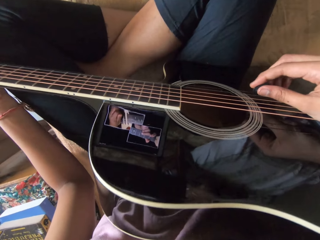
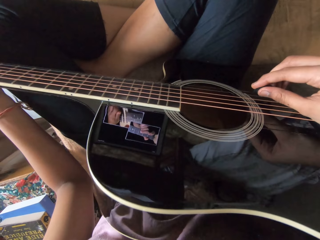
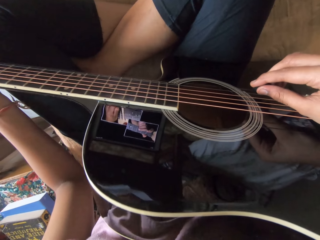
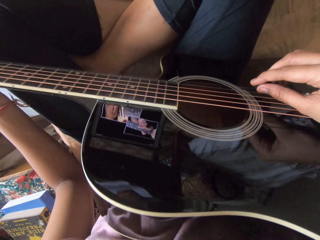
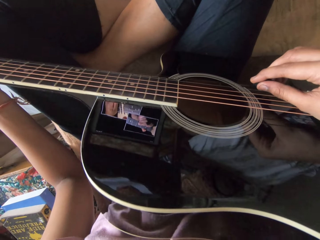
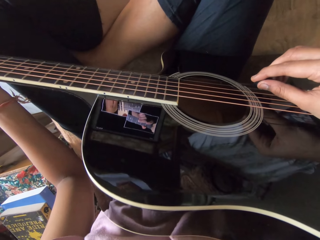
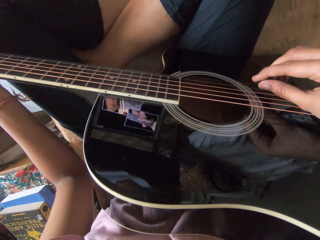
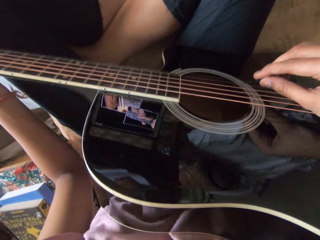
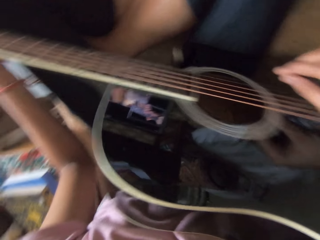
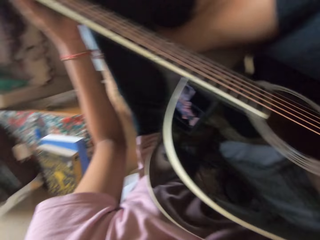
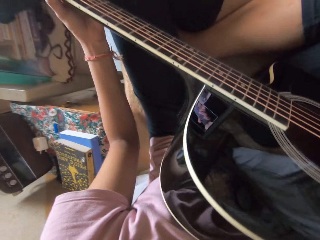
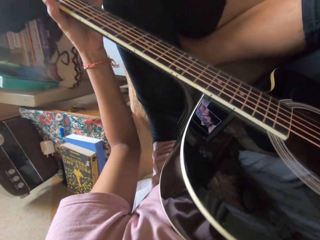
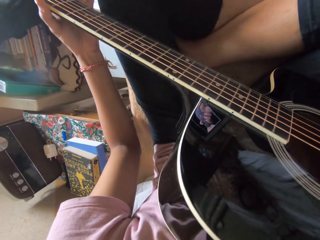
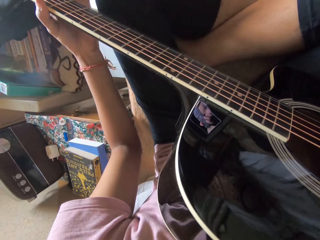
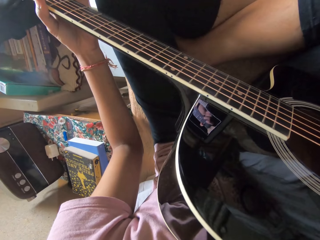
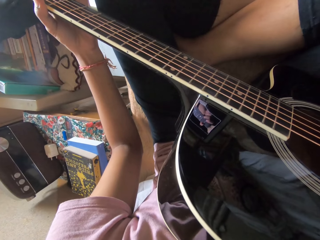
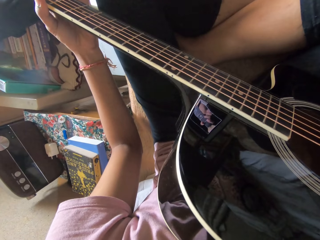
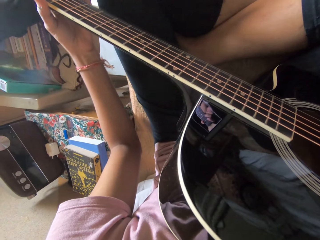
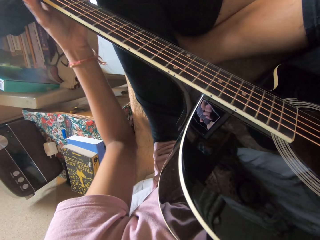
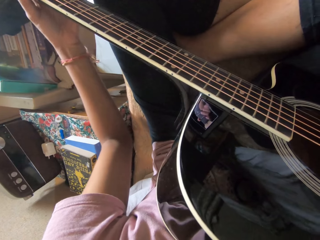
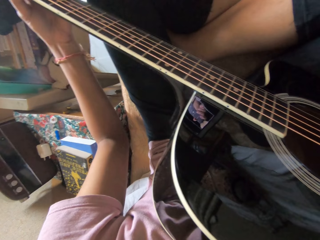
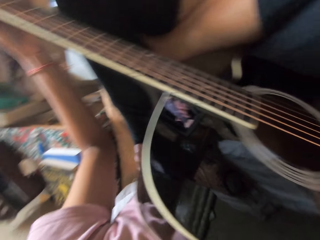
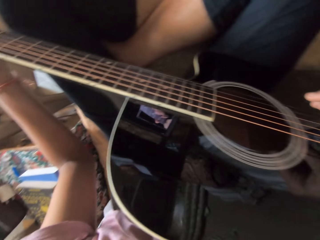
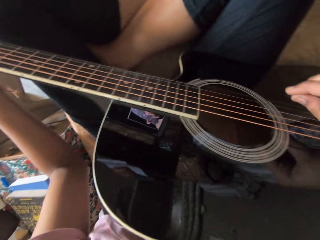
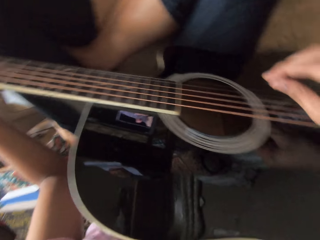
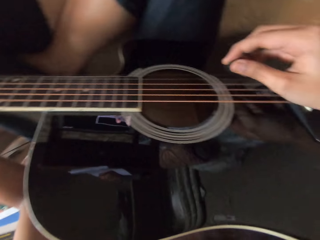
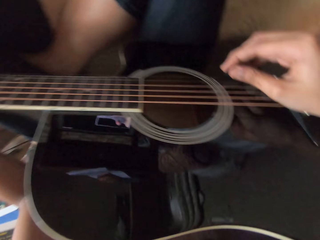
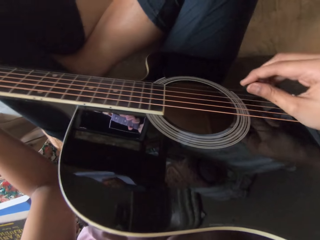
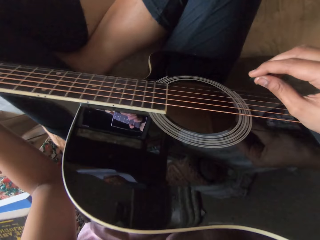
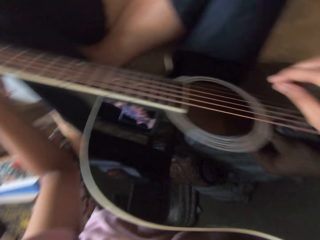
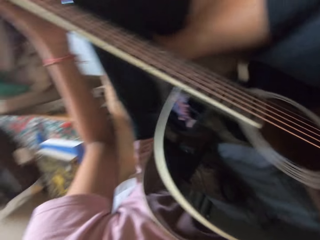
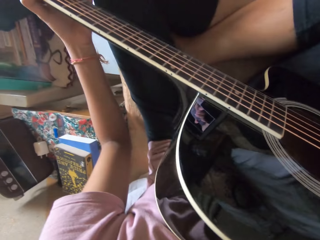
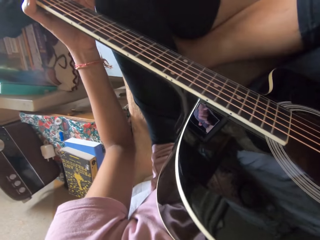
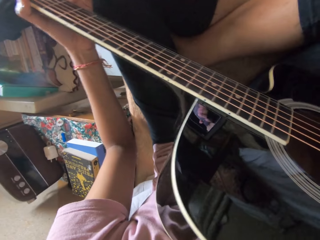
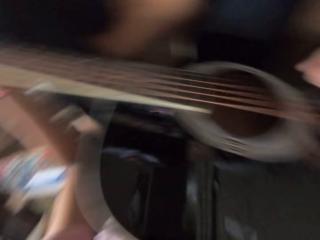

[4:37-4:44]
The camera wearer plays the guitar.

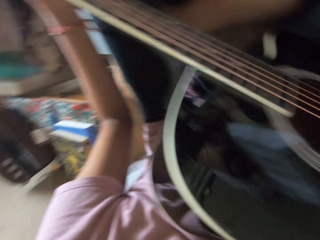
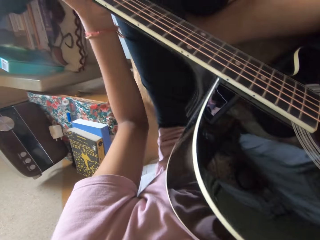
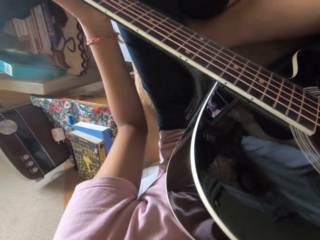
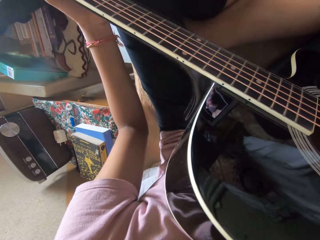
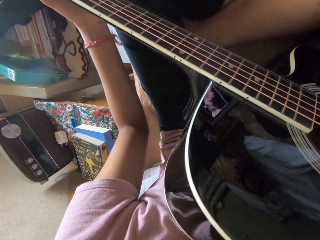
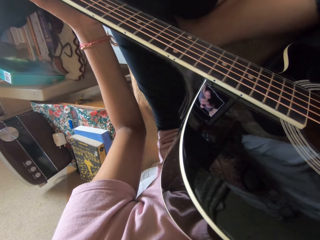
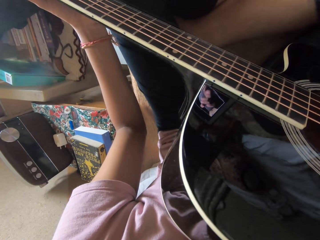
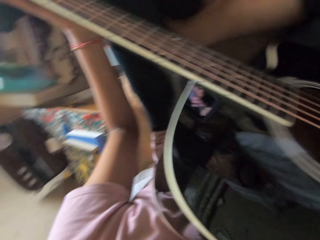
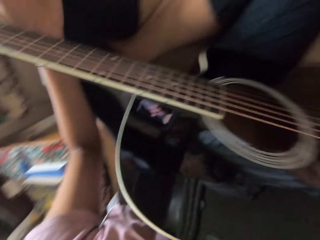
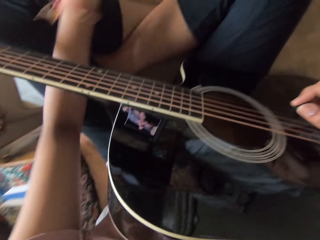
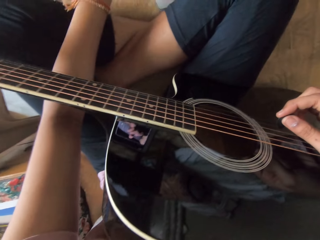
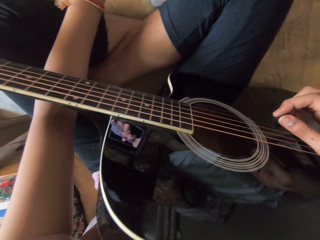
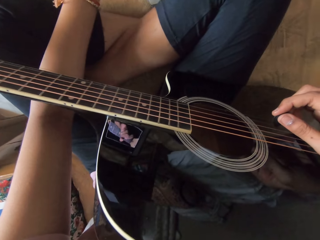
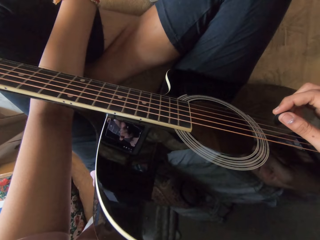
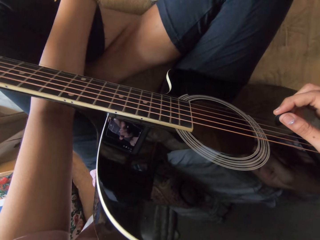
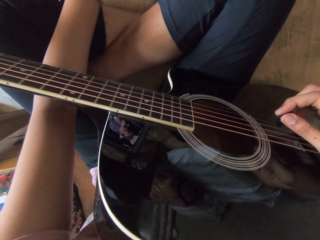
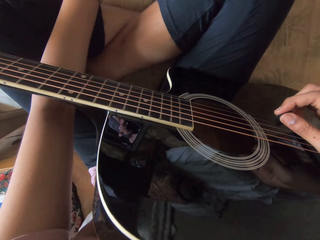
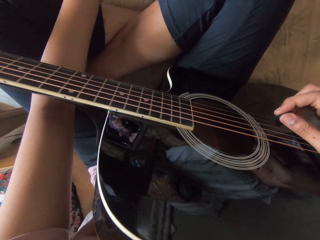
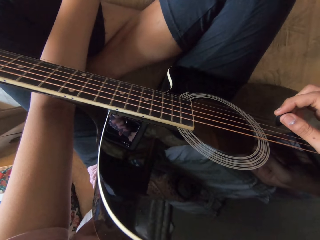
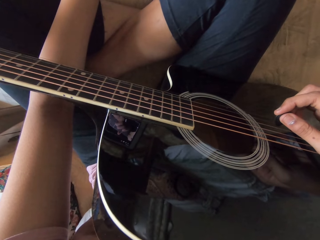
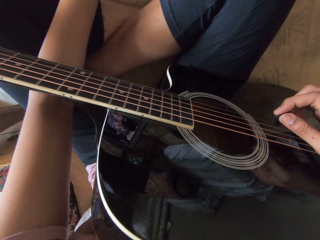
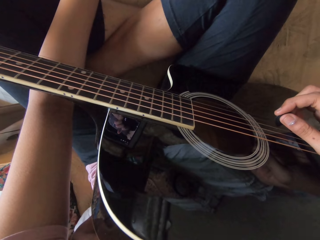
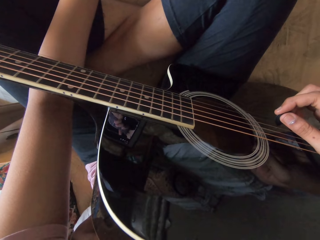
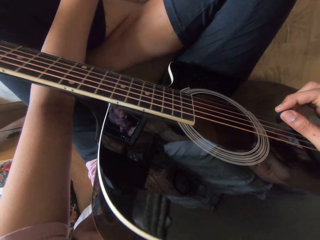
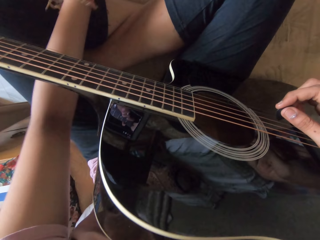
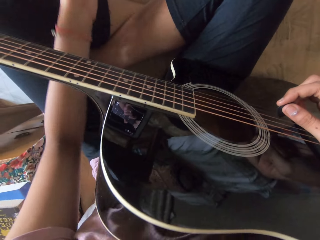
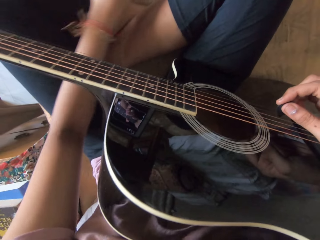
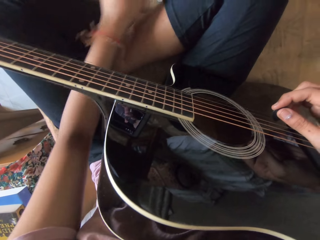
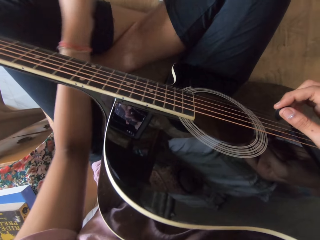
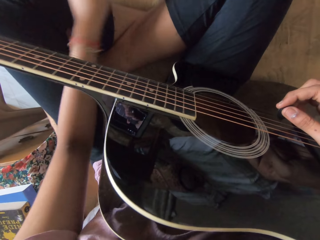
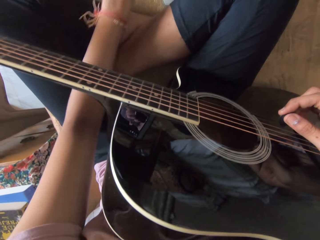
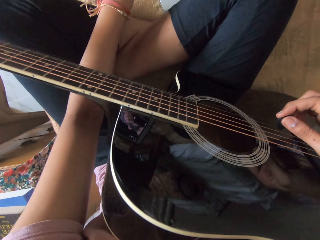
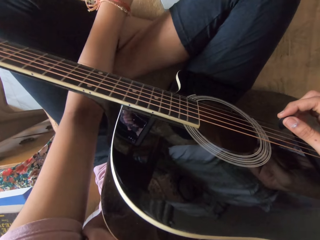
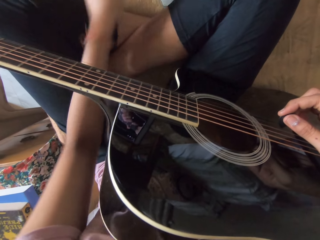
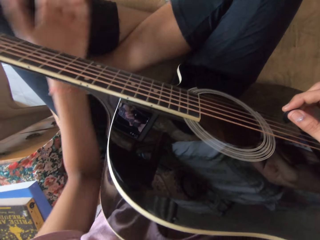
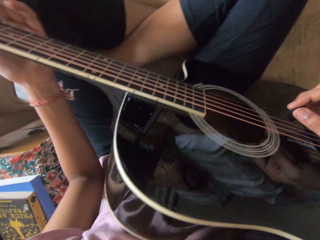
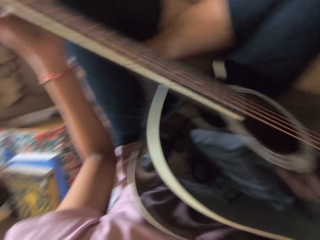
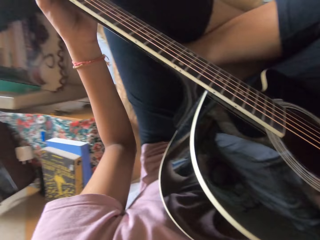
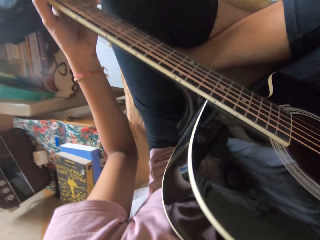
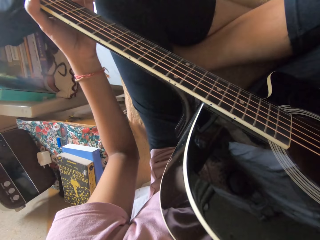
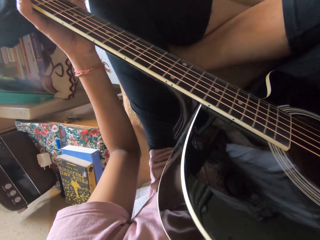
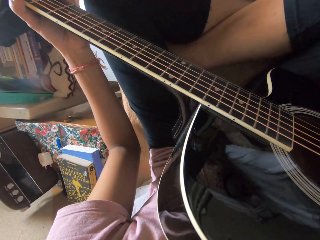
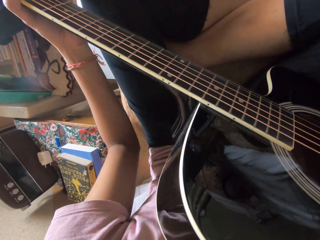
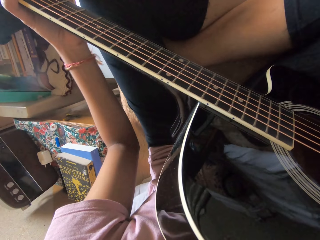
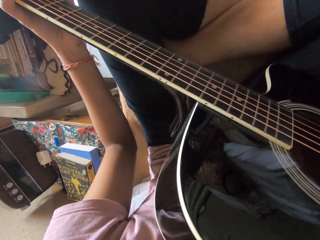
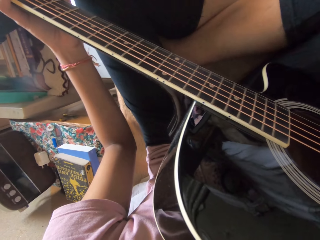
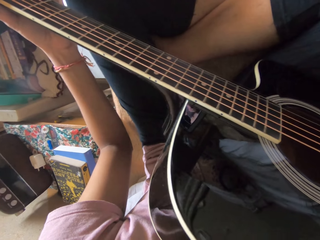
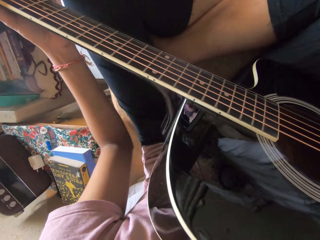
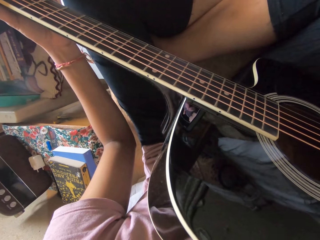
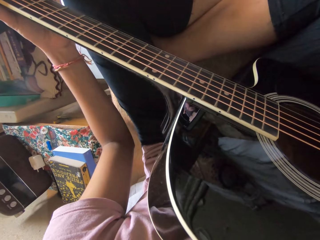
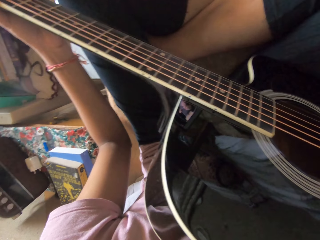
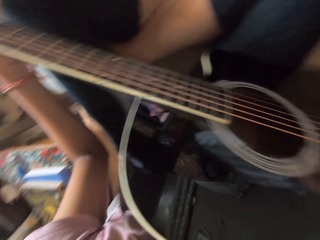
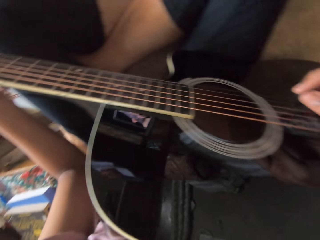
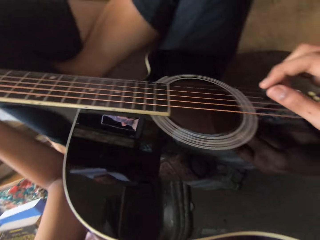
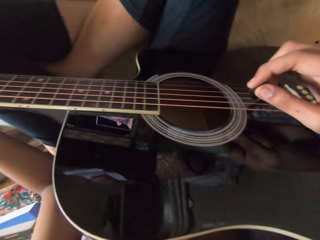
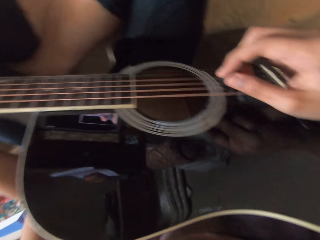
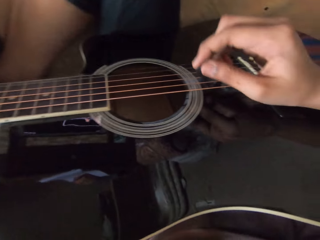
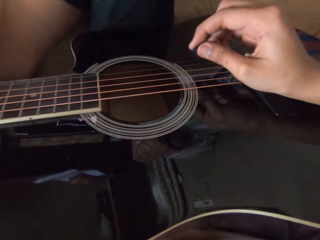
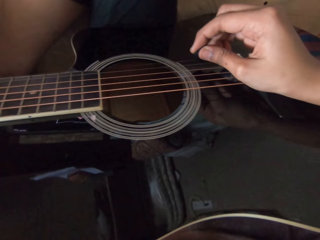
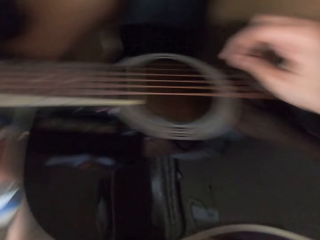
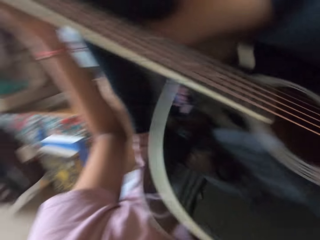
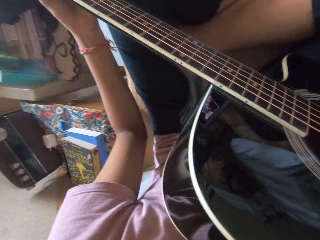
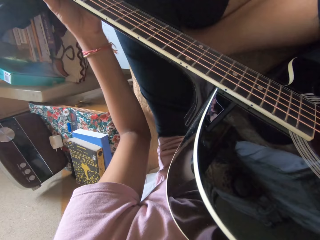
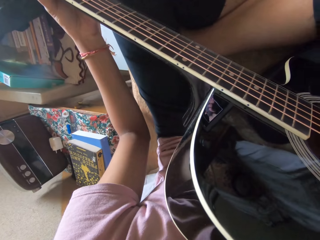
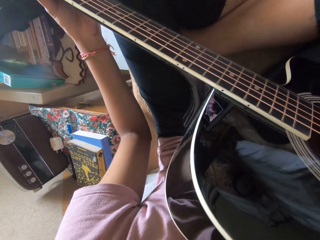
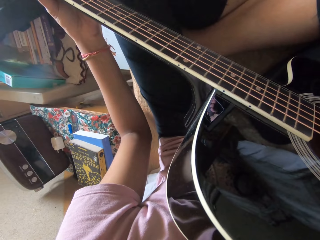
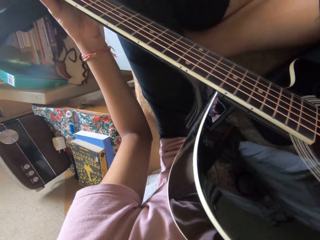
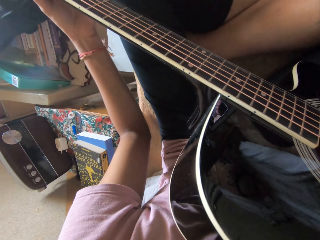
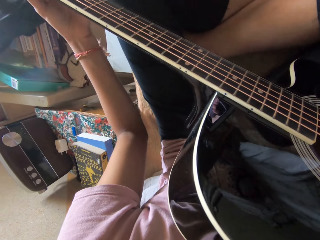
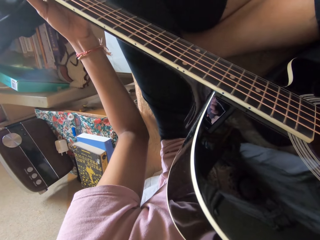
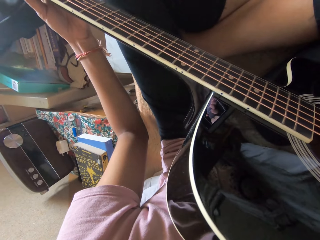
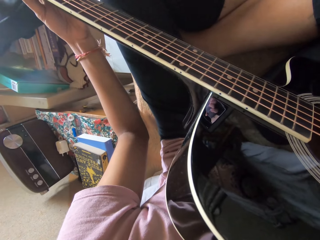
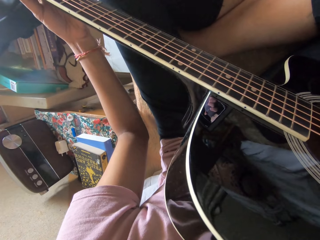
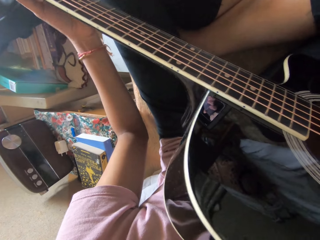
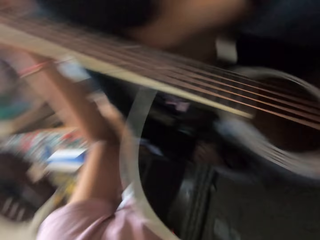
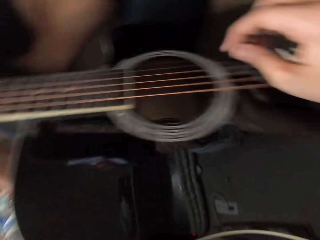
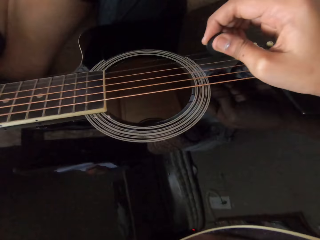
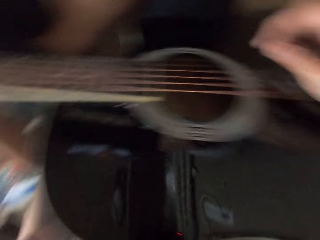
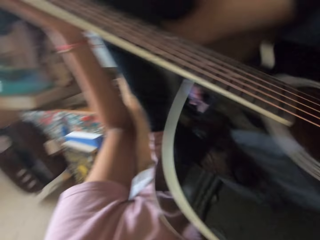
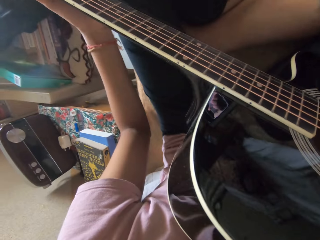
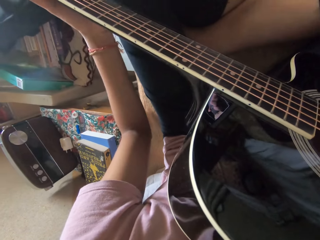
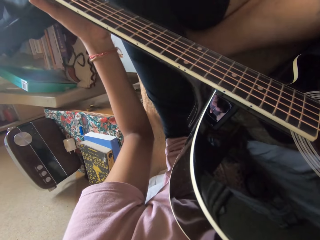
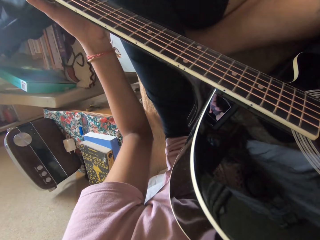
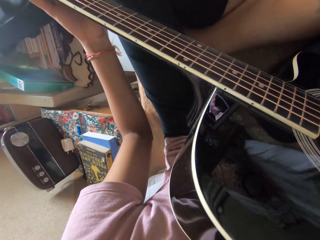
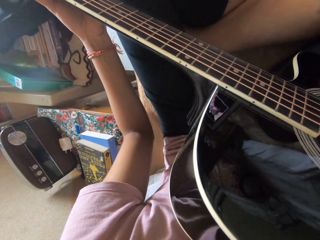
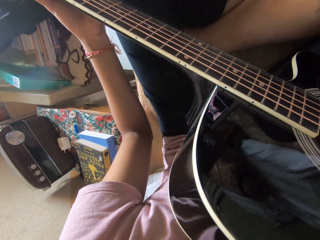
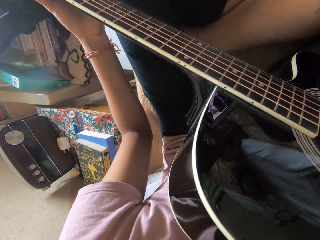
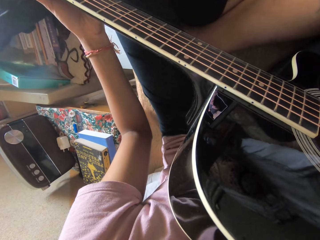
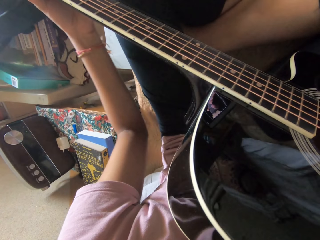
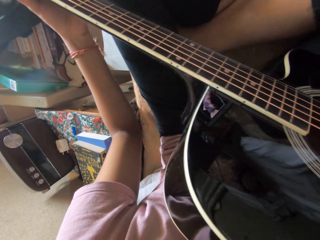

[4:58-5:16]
The camera wearer taps on the tablet. They adjust the guitar. They hold the guitar. They play the guitar.
